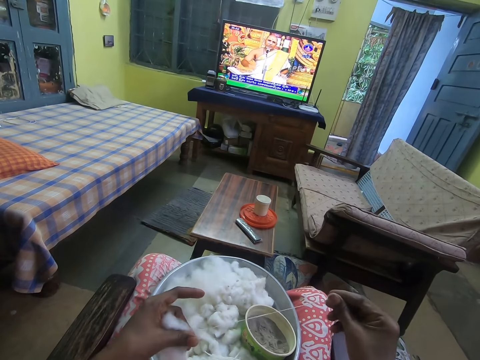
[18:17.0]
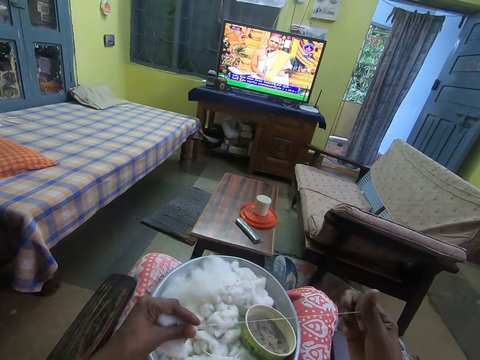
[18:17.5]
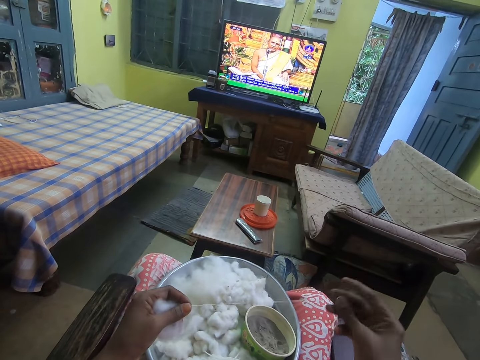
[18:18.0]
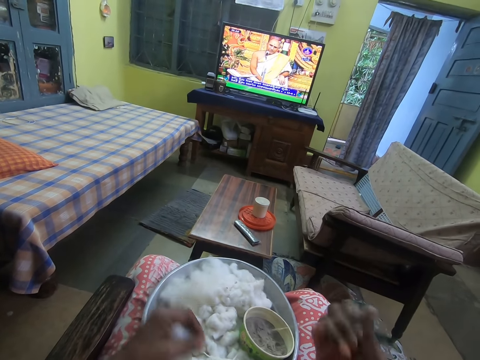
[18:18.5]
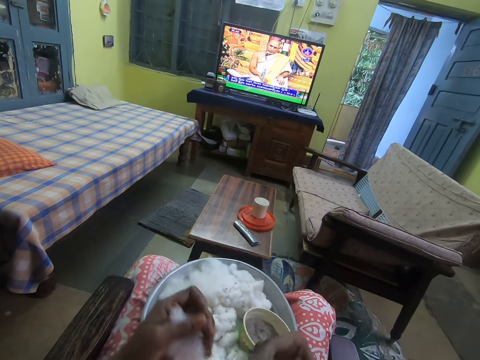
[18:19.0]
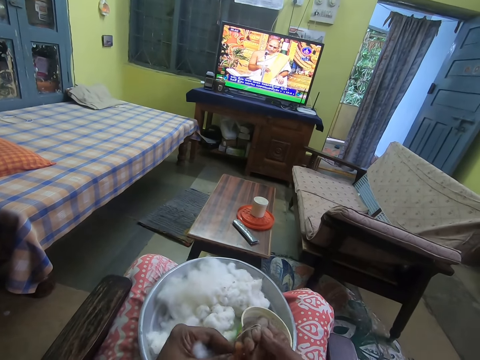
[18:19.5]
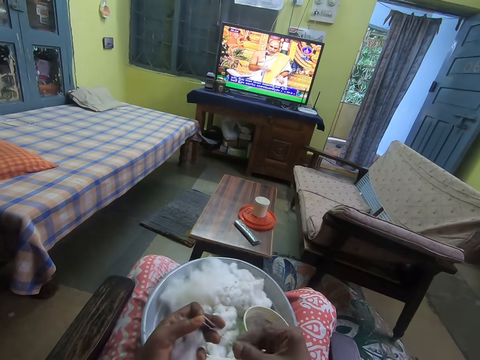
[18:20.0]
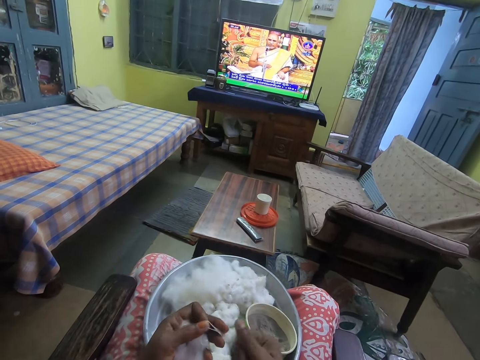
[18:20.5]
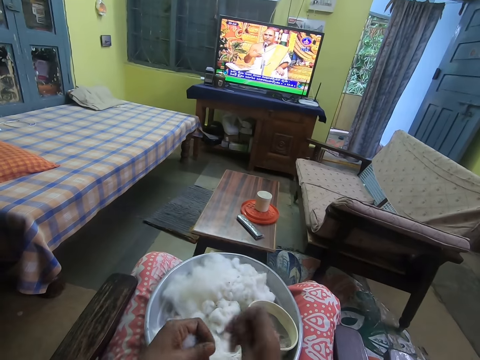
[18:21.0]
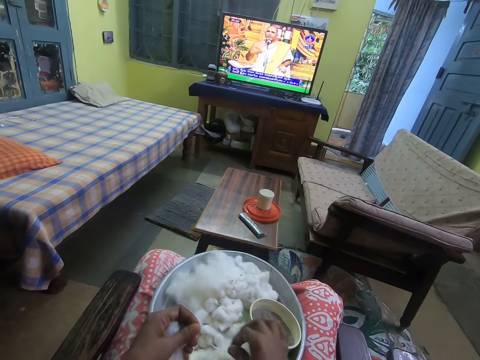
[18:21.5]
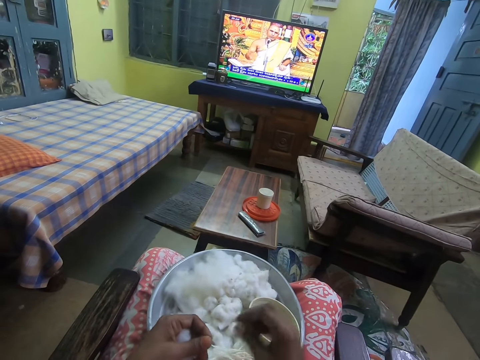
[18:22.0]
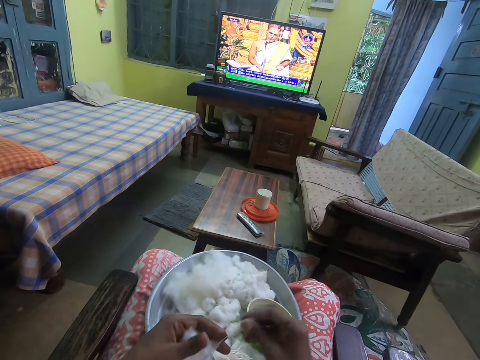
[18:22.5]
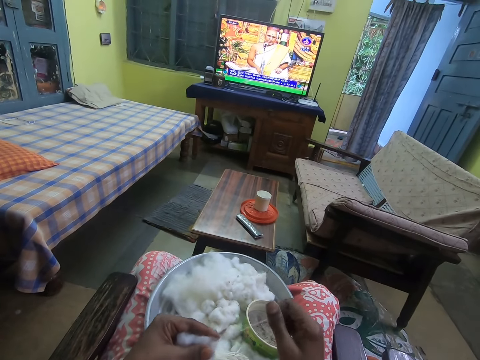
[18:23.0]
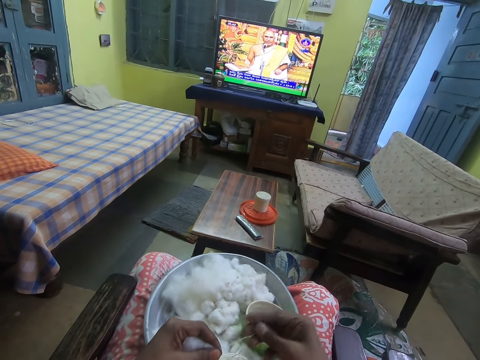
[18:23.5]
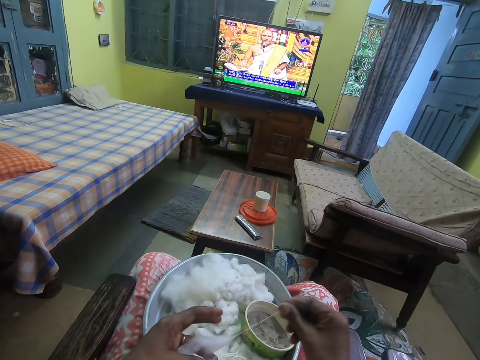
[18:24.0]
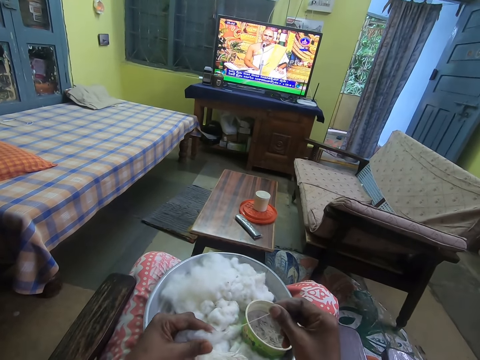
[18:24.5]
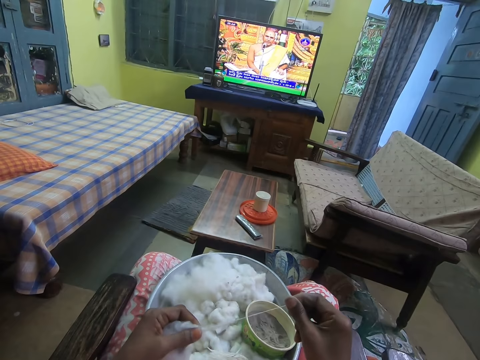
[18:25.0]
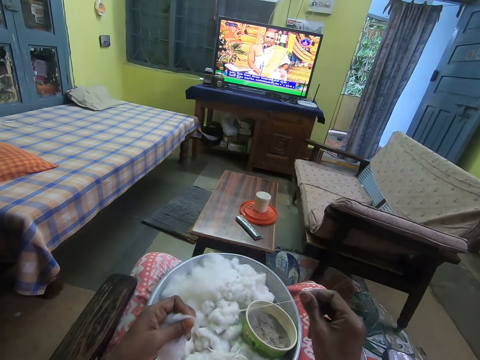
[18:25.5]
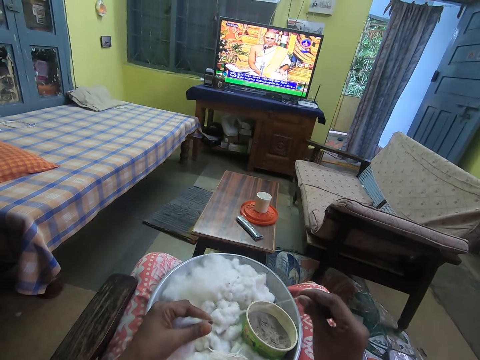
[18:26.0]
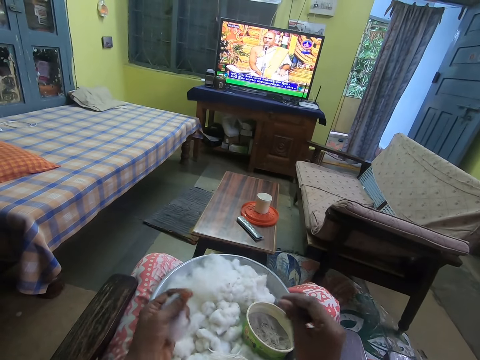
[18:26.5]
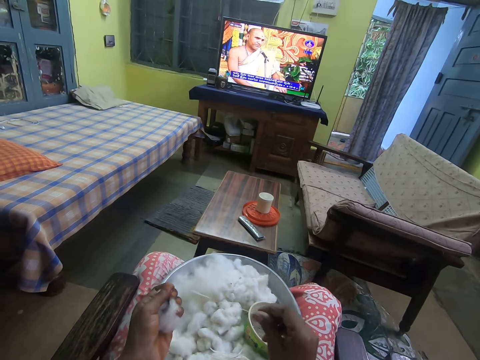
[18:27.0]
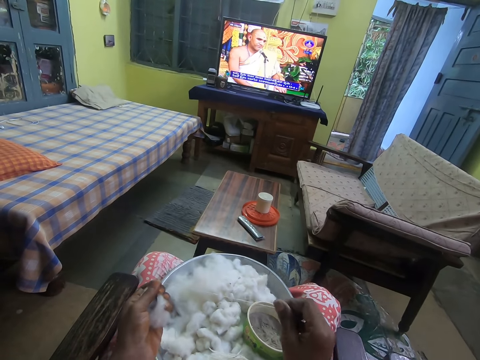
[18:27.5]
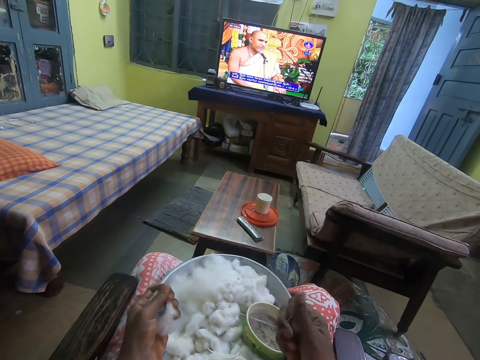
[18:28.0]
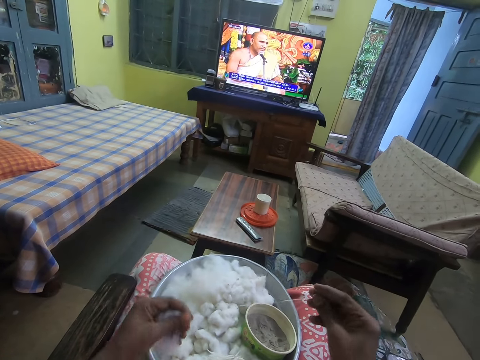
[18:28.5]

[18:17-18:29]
The camera wearer wraps the cotton around her right hand. She folds the cotton wool. She twists the cotton with her hands. She places the cotton in her right hand on the tray. She pulls the cotton from the ball of cotton in her left hand with her right hand. She twists the cotton with her right hand.

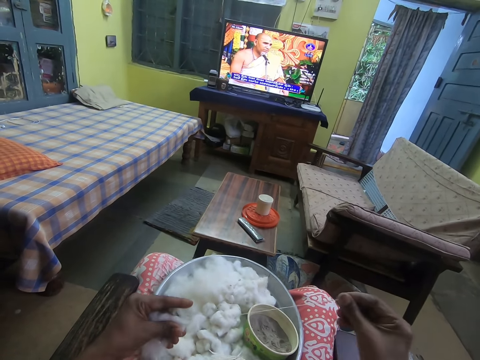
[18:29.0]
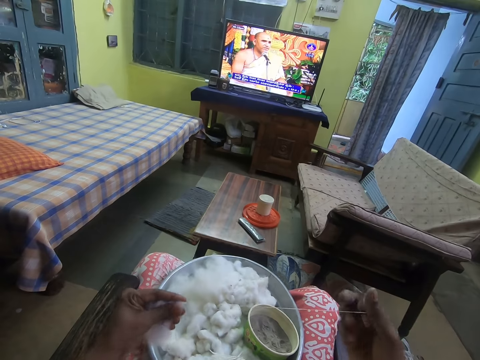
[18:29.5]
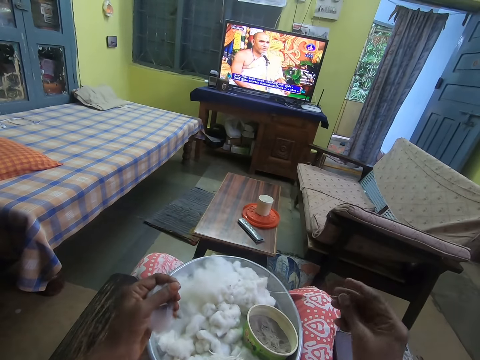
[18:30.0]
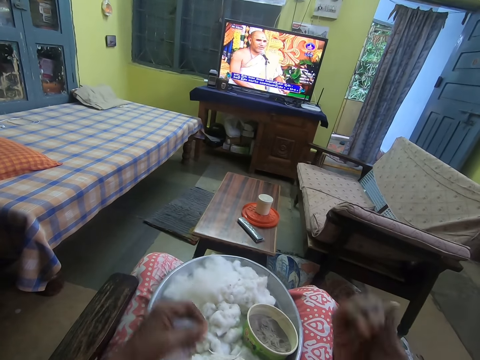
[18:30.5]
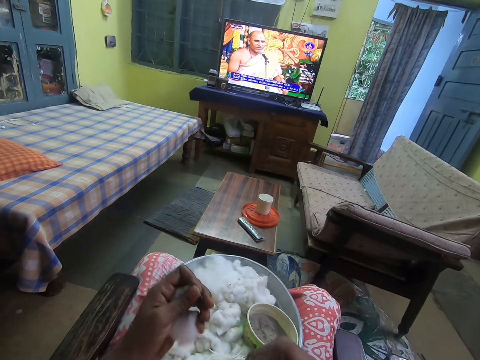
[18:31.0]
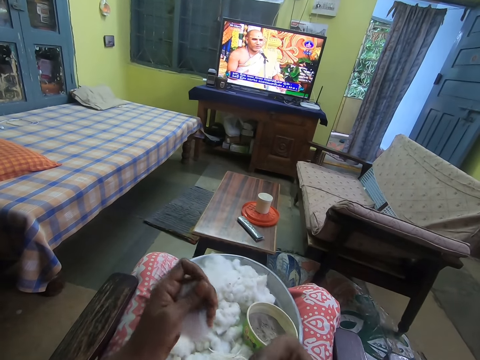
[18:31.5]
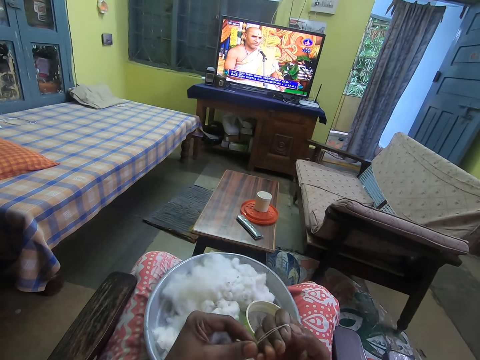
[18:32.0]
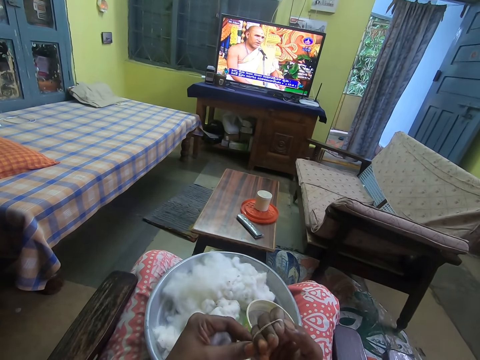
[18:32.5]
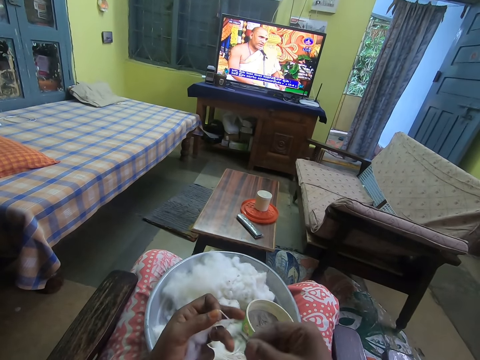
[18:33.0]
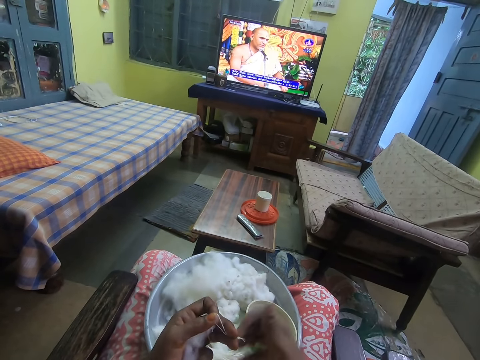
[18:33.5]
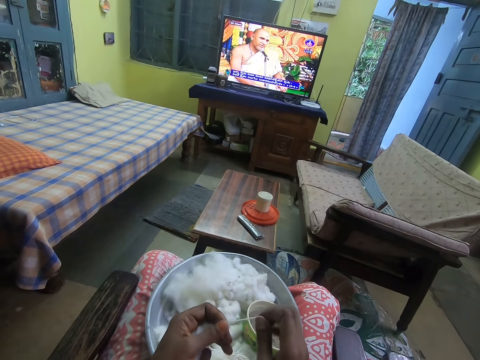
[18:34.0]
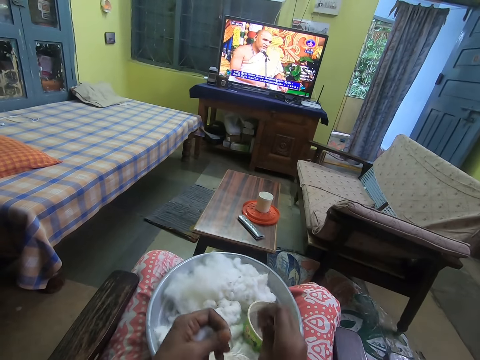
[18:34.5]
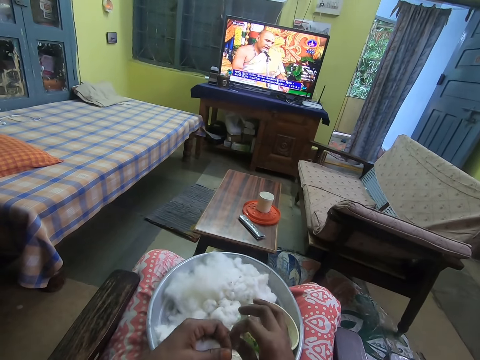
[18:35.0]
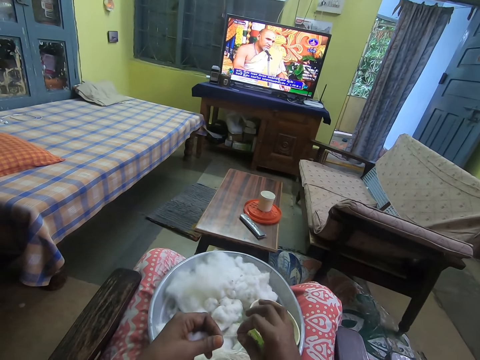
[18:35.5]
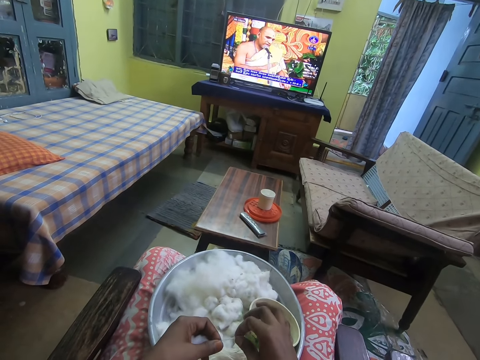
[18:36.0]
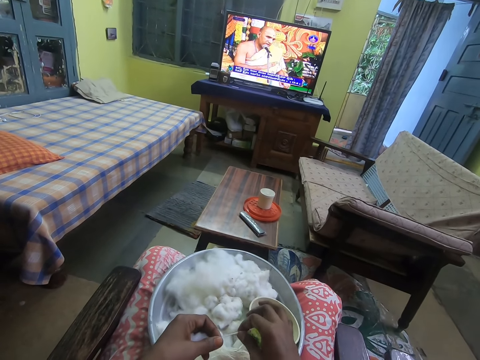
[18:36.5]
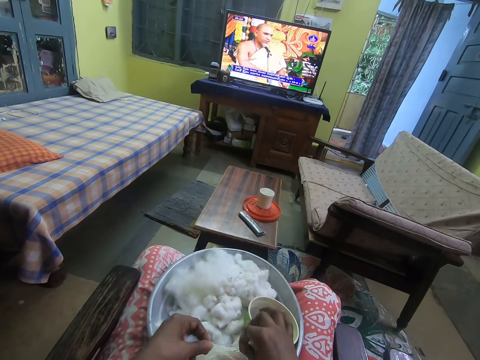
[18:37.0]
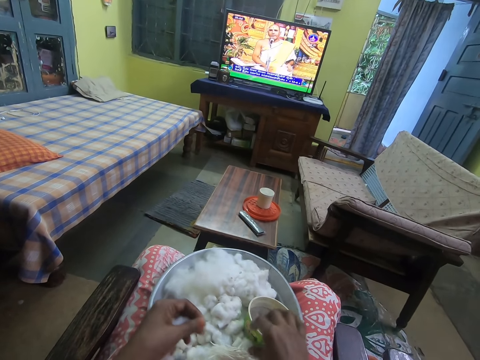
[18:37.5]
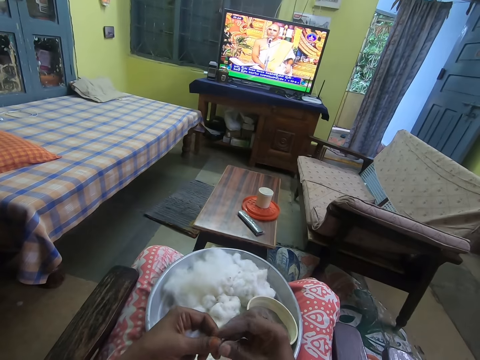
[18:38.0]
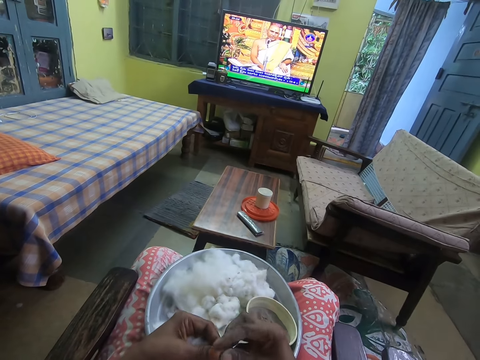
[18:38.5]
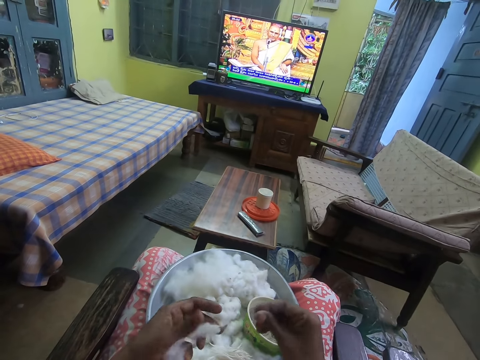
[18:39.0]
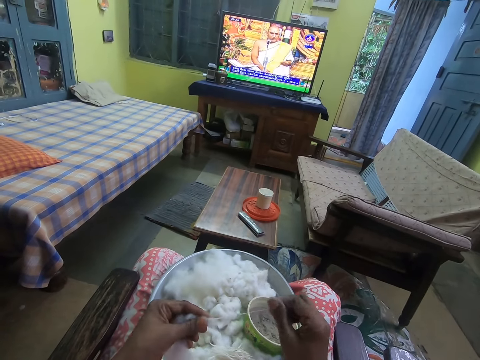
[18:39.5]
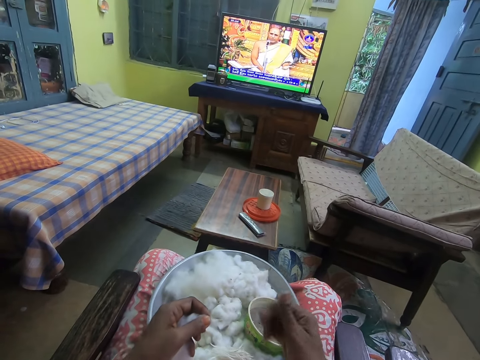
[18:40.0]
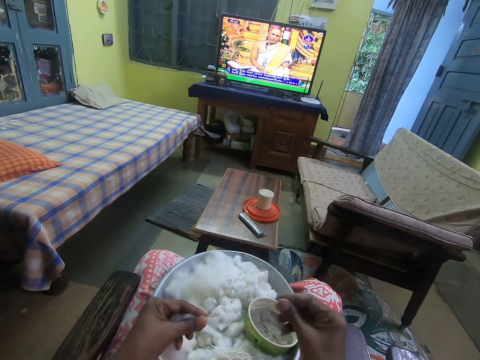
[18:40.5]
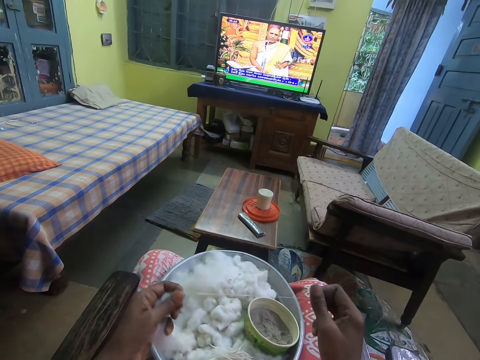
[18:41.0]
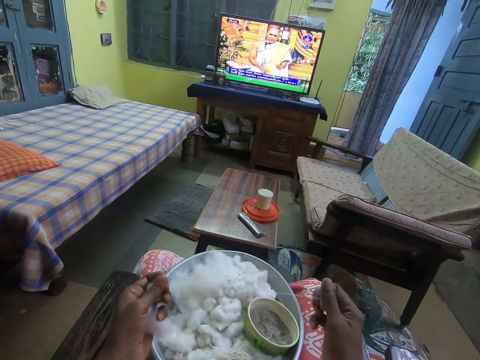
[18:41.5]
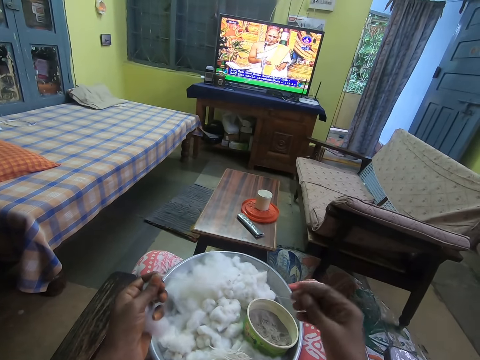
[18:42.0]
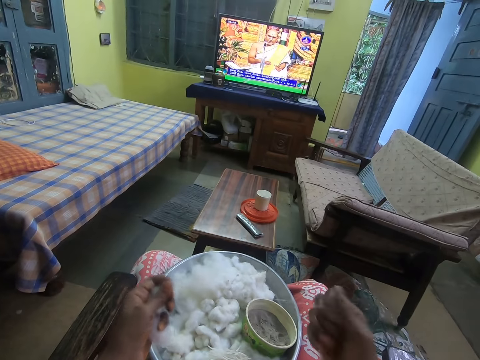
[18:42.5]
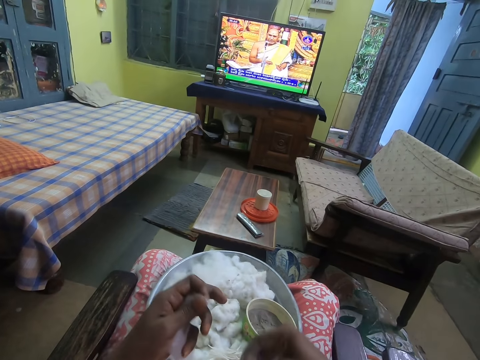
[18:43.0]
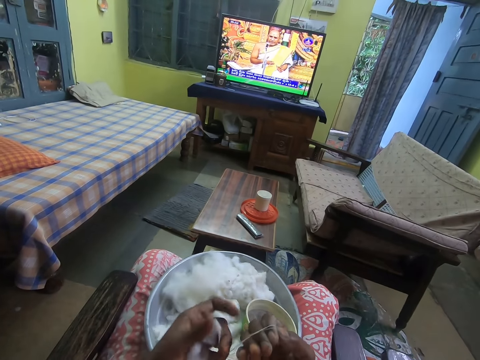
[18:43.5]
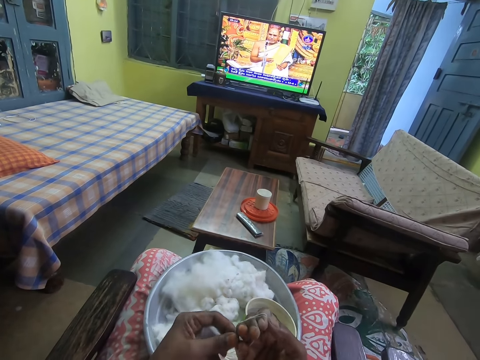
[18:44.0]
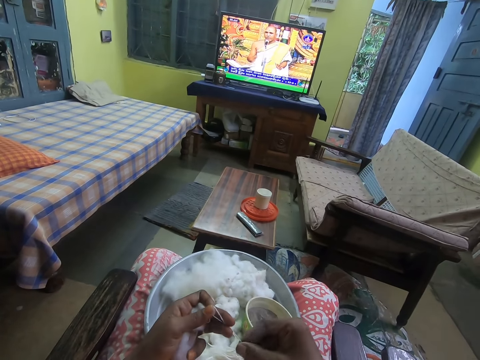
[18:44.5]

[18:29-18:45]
The camera wearer wraps the cotton around her right hand. She twists the cotton with her hands. She wraps the cotton around her right hand. She pulls the cotton from the ball of cotton in her left hand with her right hand. She twists the cotton with her right hand. She wraps the cotton around her right hand. She twists the cotton with her hands.
